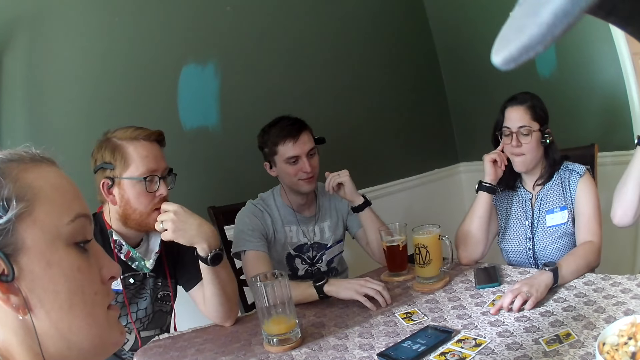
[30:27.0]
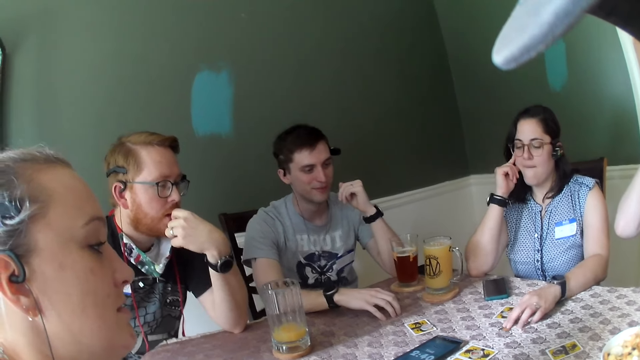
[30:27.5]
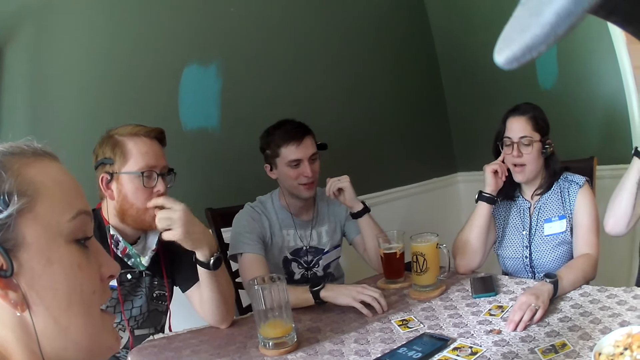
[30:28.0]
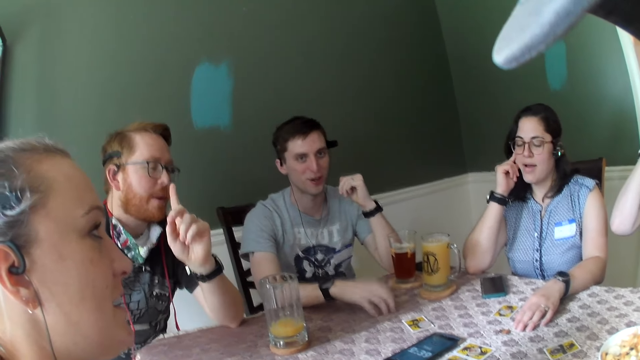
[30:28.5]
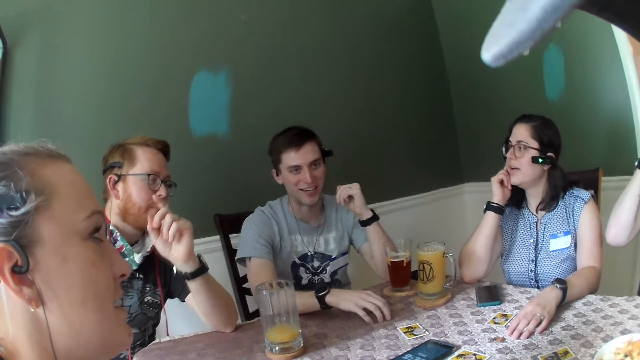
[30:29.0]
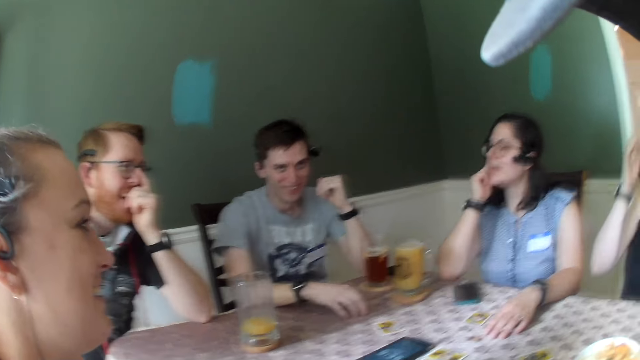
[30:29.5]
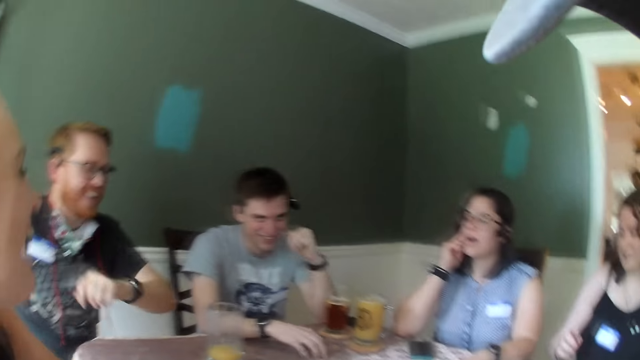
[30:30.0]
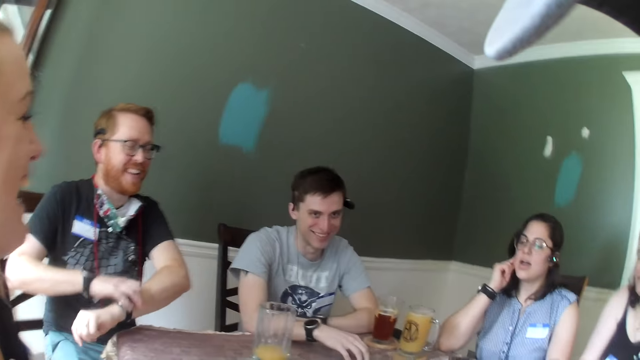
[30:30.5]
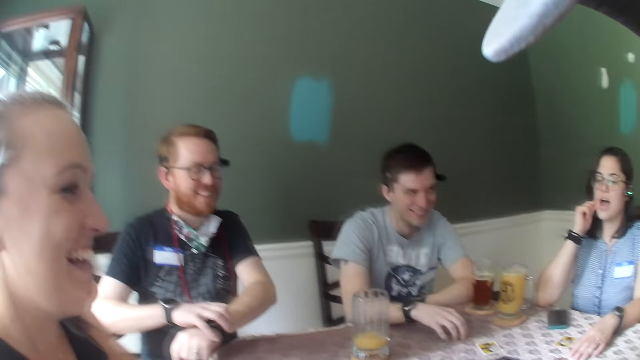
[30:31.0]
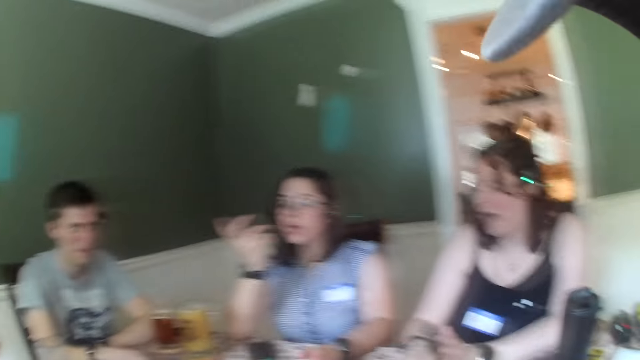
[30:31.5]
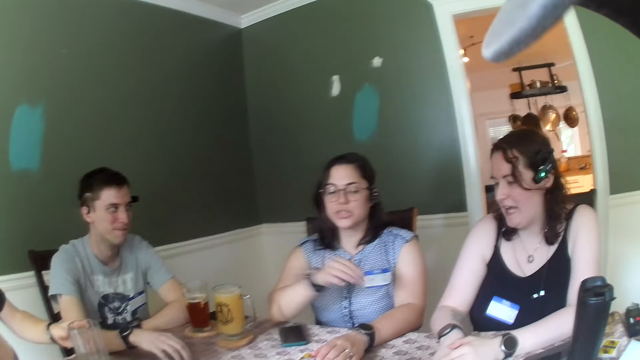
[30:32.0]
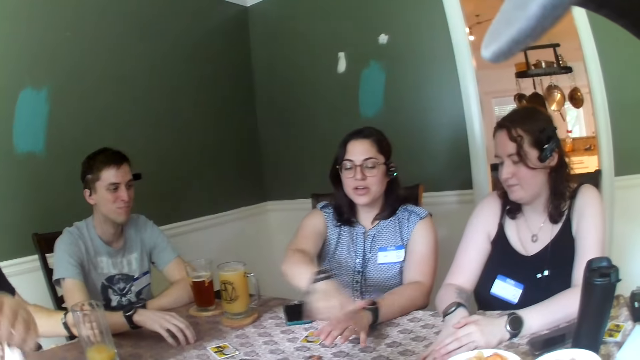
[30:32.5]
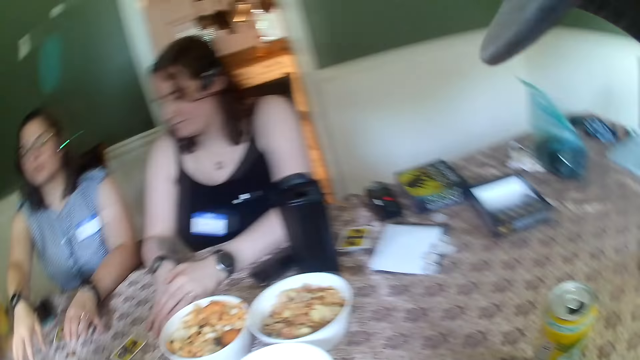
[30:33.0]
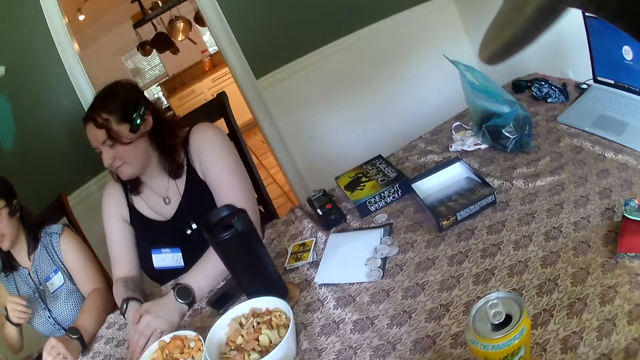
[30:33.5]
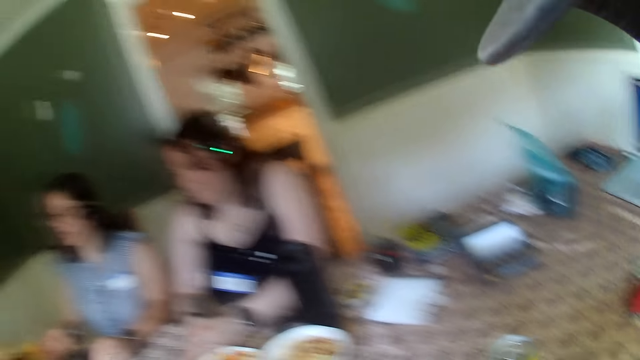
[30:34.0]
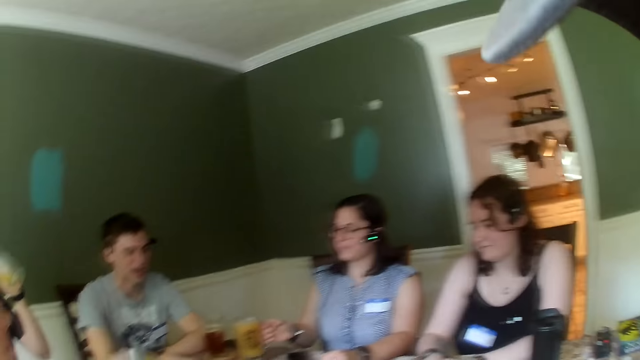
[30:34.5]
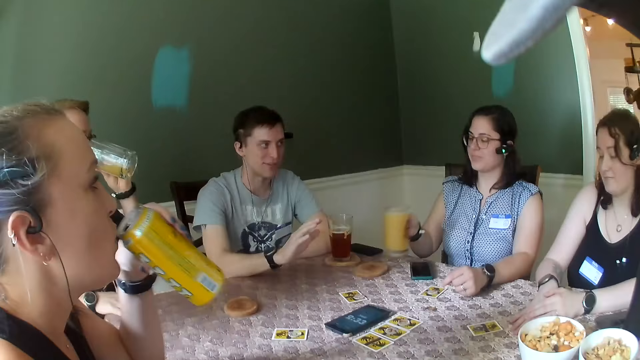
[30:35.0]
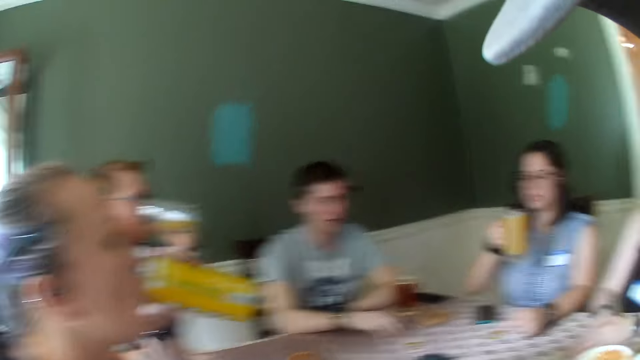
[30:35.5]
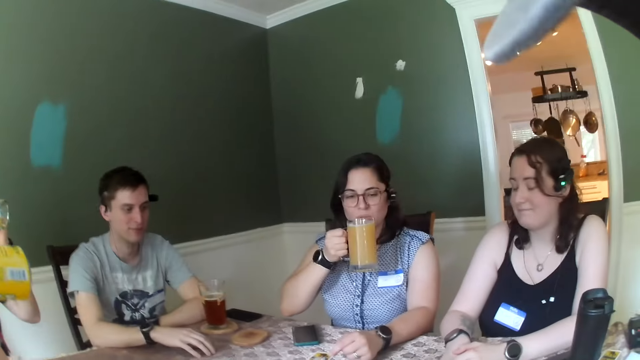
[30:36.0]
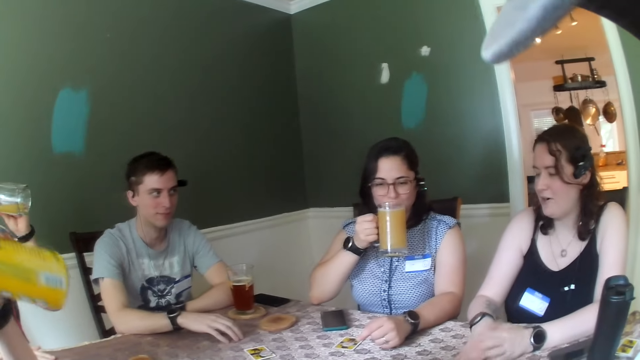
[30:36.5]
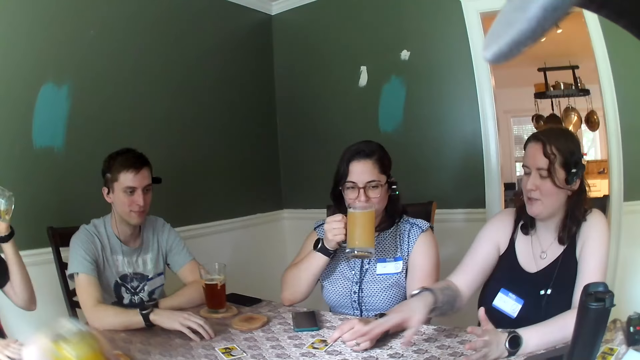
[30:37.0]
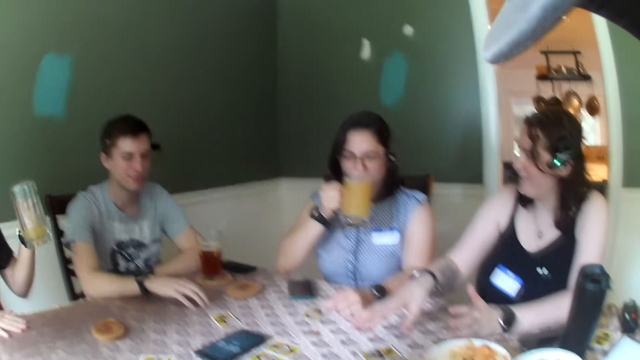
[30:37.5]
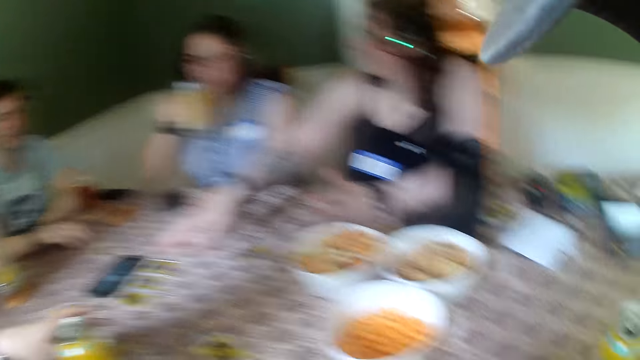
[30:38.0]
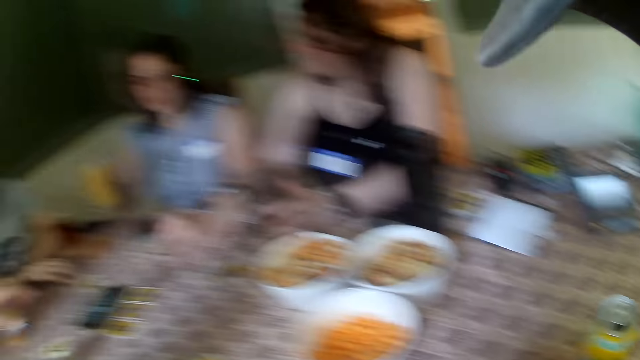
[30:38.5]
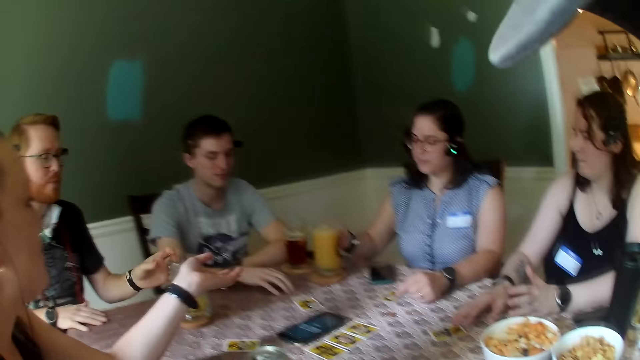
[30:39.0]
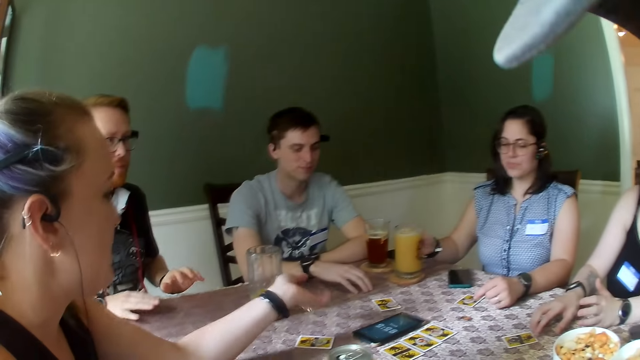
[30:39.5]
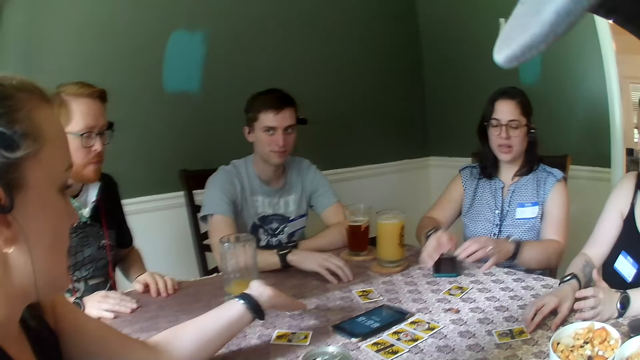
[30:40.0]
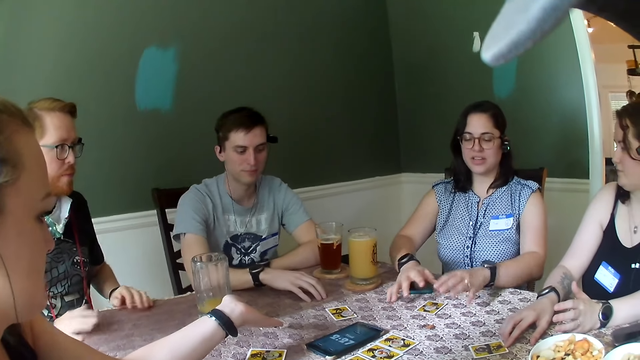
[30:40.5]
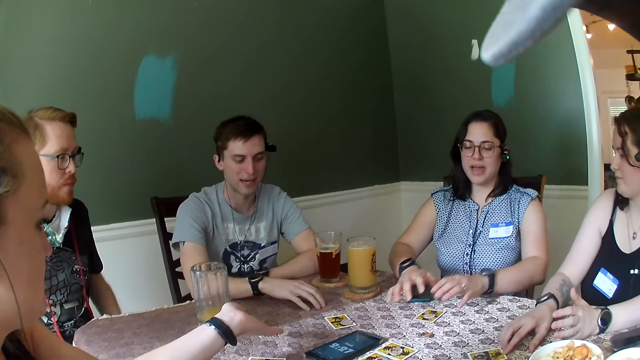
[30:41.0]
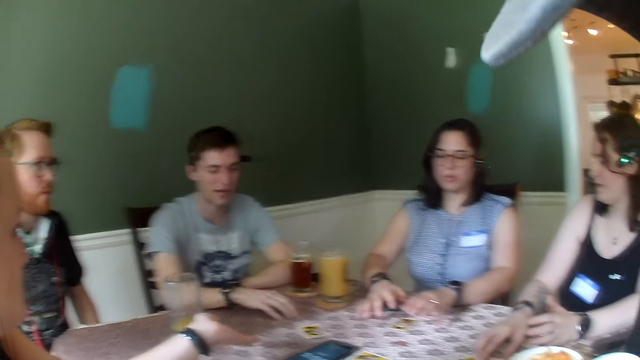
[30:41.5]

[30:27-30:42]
A woman moves a token. A man makes a gesture. Another woman removes her right hand from the headset. The man adjusts the wristwatch on his left hand with his right hand. The first woman rubs her left hand with her right hand and picks up the glass of juice from the coaster on the table with her right hand. The man drinks from a glass of juice in his left hand. A third woman holds a can of beer in her left hand and drinks from the can of beer in her left hand. The first woman drinks from the glass of juice in her right hand. The second woman points at the cards on the table with her right hand. The third woman drops the can of beer in her left hand on the coaster on the table. The man drops the glass of juice in his left hand on the coaster on the table. The first woman makes a gesture and drops the glass of juice in her right hand on the coaster on the table. The third woman makes a gesture. The first woman points at the cards on the table with both hands and makes a gesture.

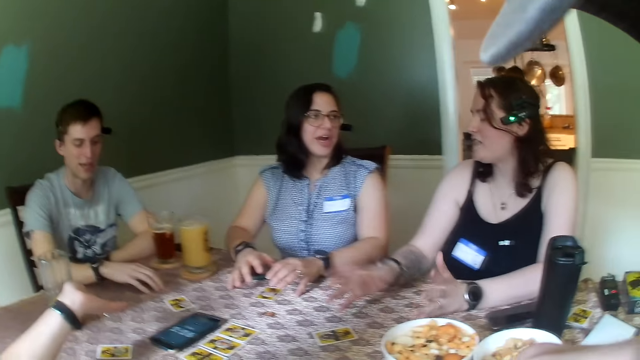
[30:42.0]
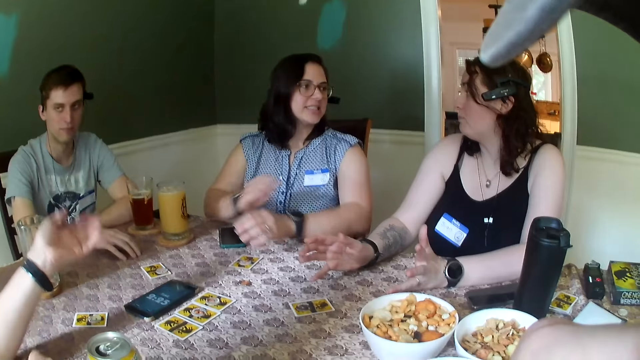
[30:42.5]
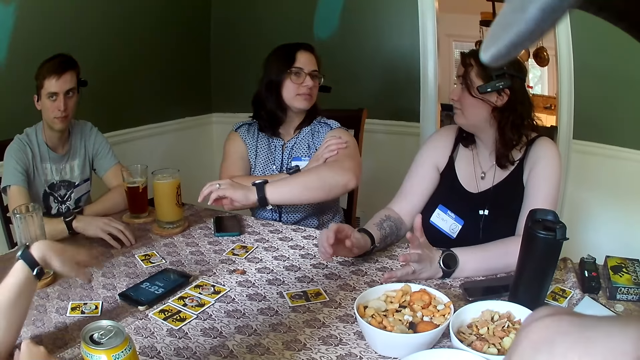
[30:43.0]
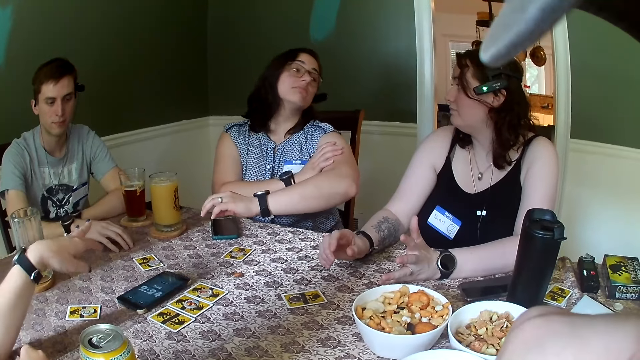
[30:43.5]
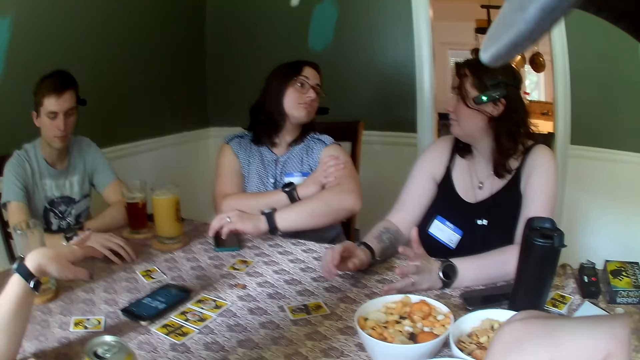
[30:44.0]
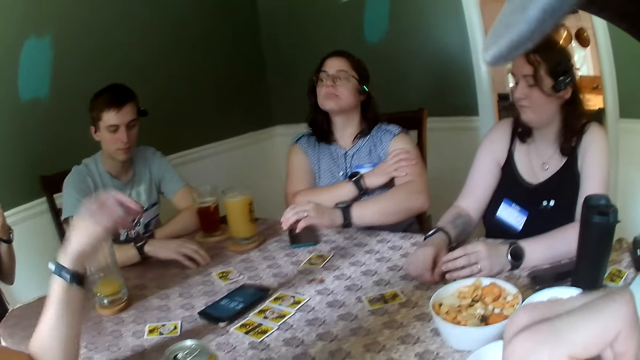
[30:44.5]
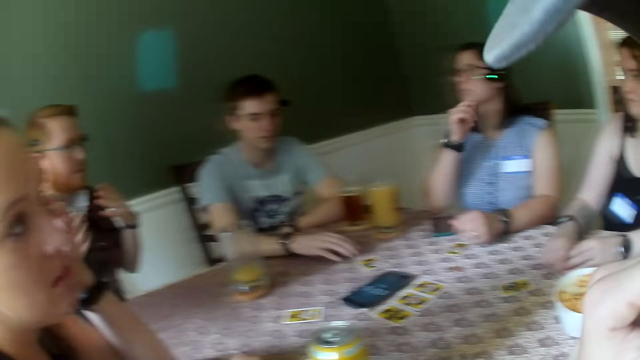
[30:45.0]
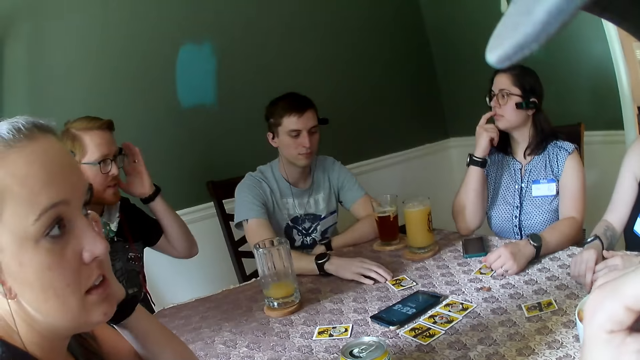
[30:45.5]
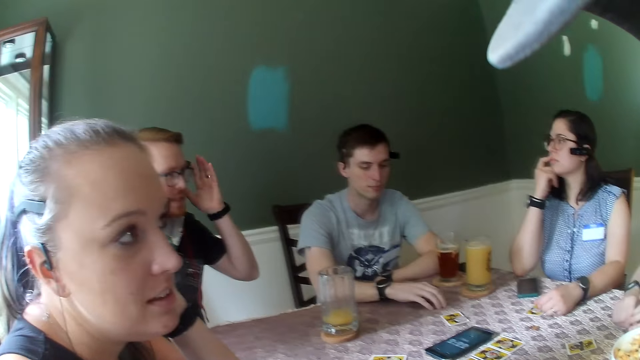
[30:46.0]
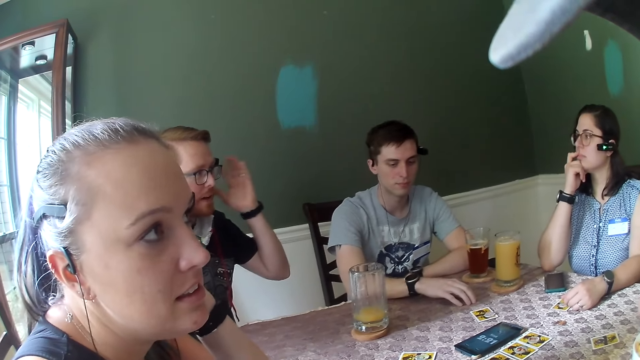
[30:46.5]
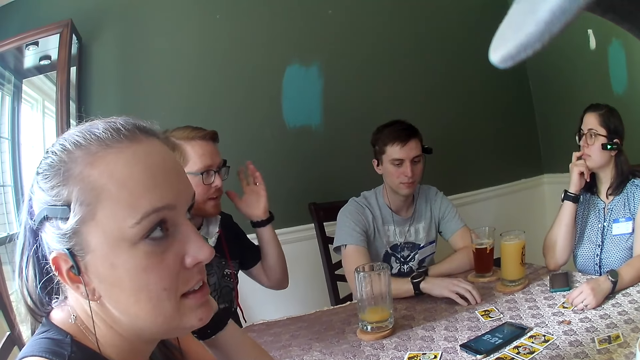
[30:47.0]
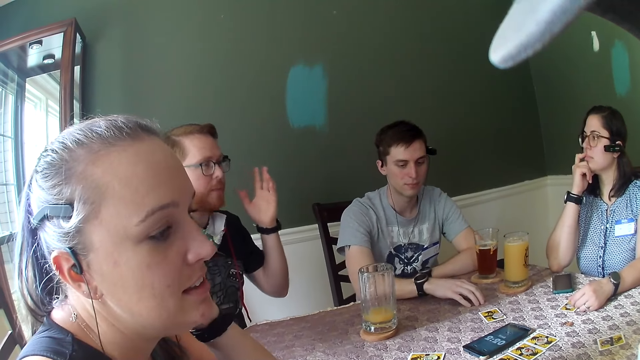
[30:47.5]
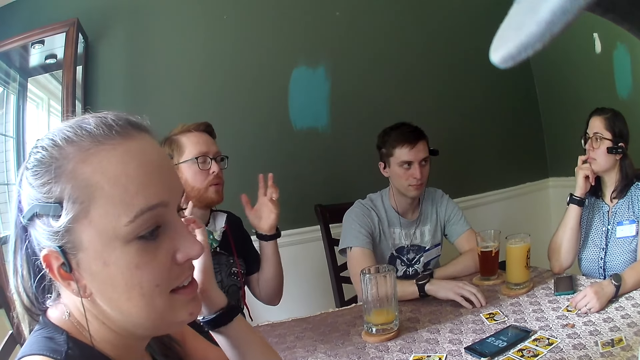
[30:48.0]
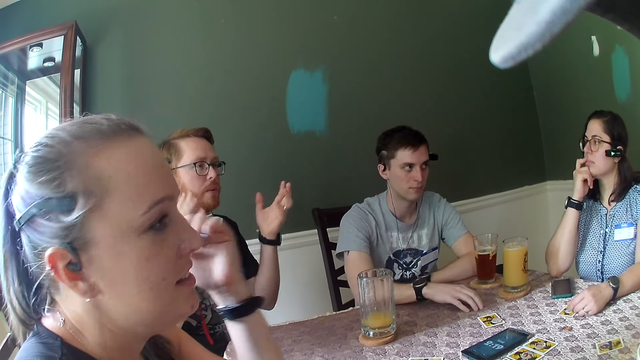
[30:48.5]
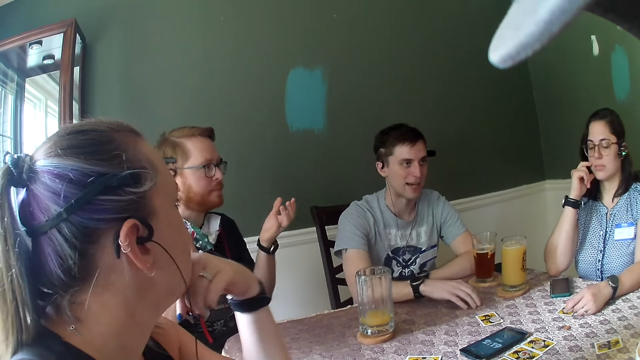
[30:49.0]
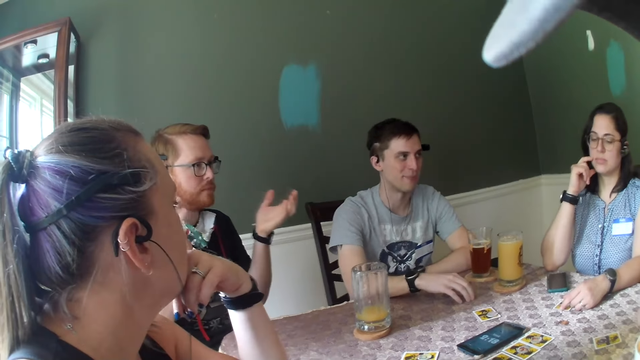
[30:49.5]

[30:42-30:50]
A woman touches her left hand with her right hand. Another woman touches her hair with her left hand. A man makes a gesture. The other woman removes her left hand from her hair.
